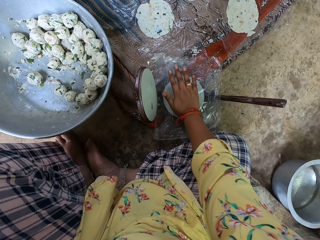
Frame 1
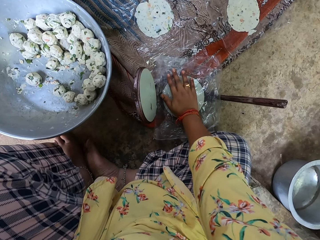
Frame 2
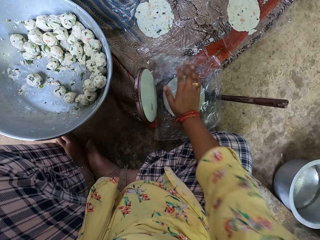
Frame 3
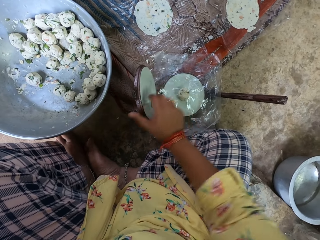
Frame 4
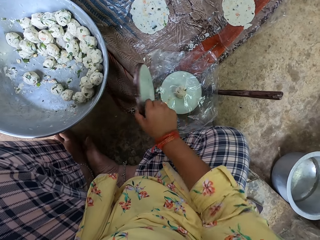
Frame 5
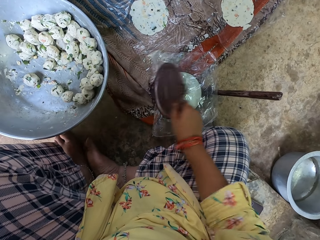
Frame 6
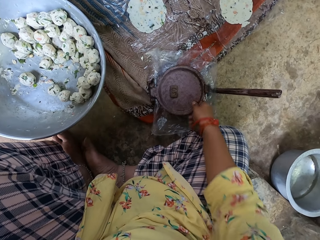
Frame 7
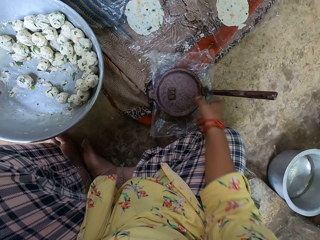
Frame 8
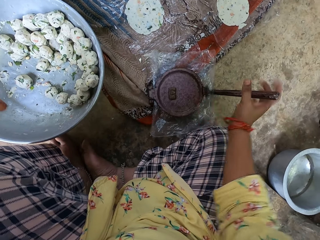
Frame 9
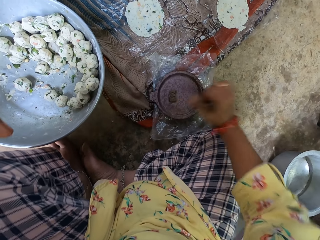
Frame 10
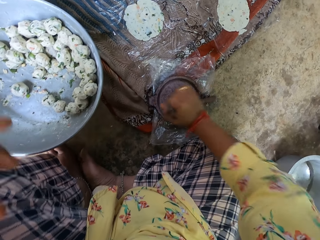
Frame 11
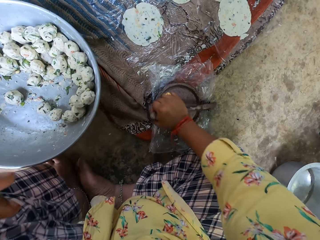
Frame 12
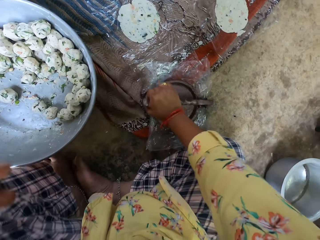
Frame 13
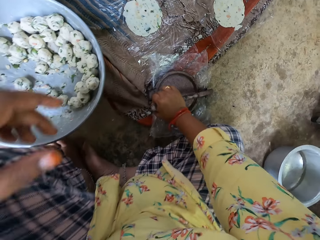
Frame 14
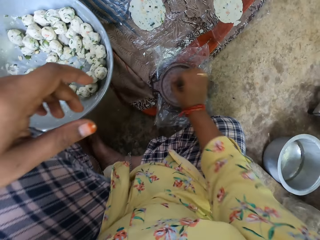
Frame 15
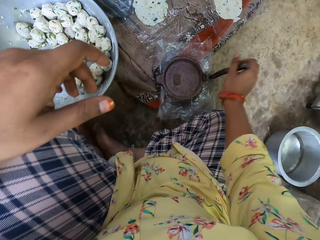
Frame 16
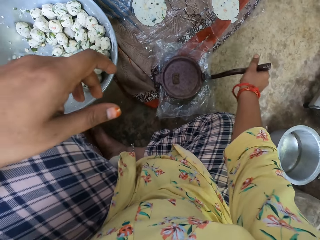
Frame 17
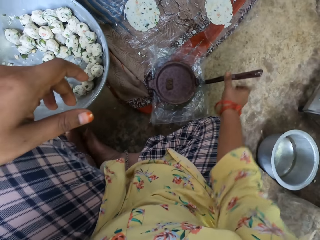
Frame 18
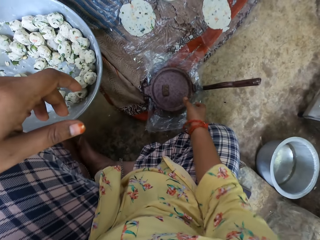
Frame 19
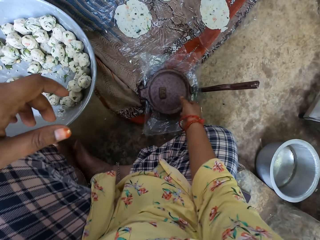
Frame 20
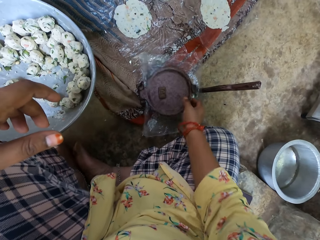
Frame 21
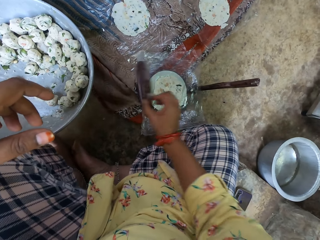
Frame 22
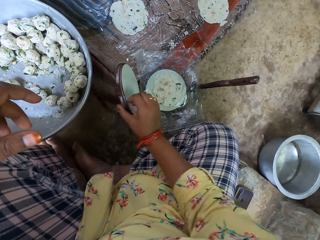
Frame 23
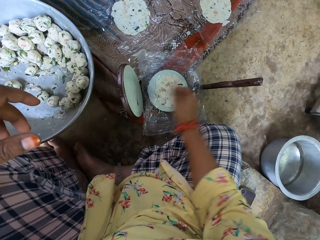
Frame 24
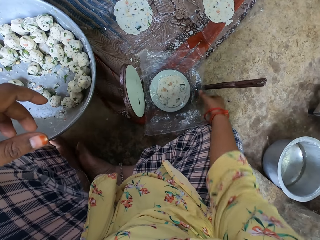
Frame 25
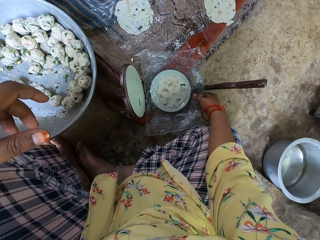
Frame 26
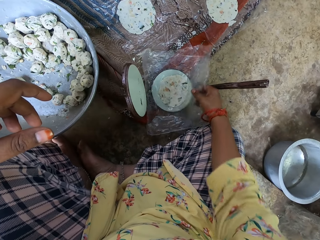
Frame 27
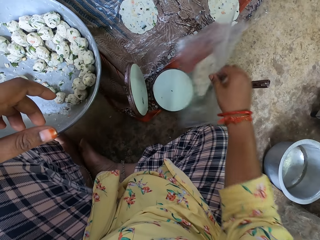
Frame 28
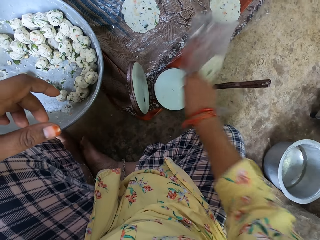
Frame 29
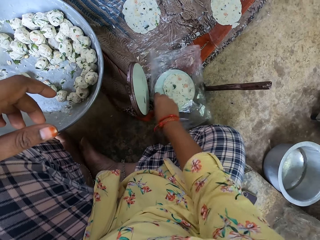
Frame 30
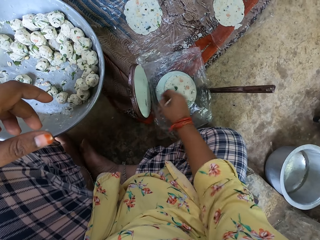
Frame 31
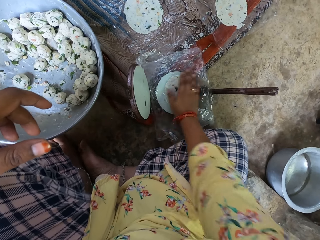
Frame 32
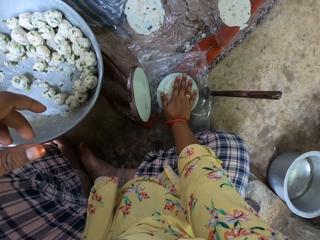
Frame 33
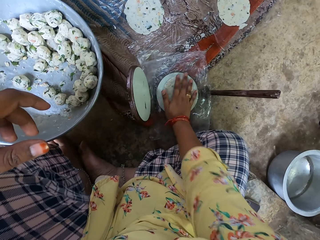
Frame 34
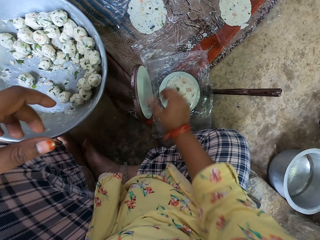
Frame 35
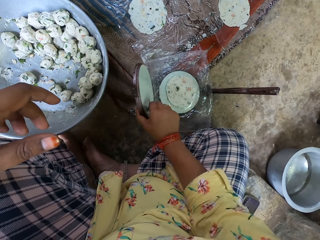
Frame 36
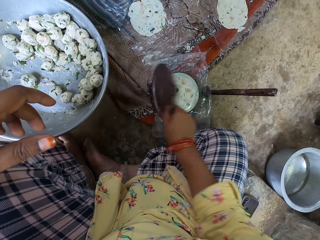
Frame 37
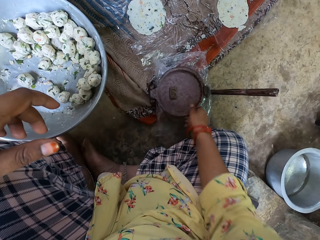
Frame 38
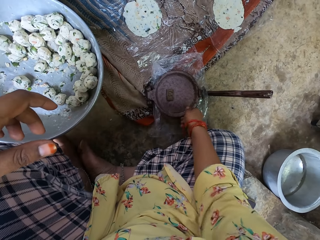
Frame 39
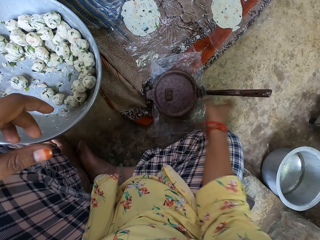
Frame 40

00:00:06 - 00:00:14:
The camera wearer presses the dough with her hands. She covers the dough in a round double pan grill. She closes the pot with her right hand. She presses down a handle of the pot with her right hand. She kneads the dough. She opens the pot with her right hand. She uncovers the dough in the round double pan grill. She flips the dough in the nylon with her right hand. She covers the dough with a polythene paper. She presses the dough with her hand.

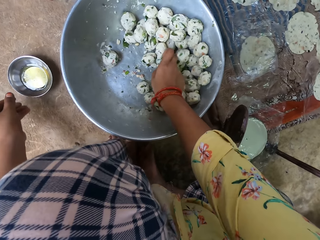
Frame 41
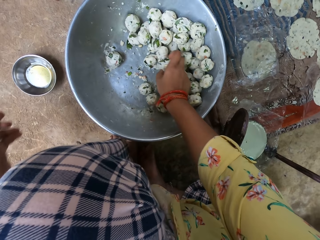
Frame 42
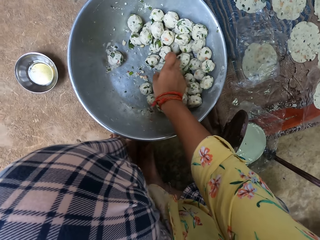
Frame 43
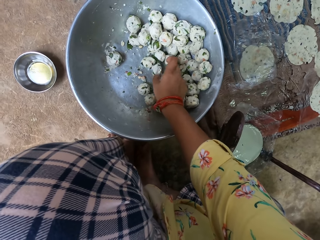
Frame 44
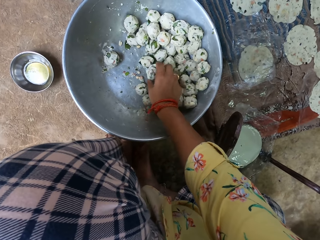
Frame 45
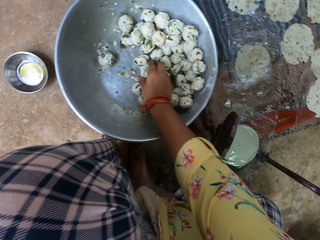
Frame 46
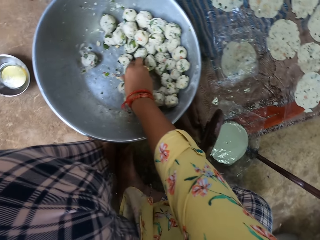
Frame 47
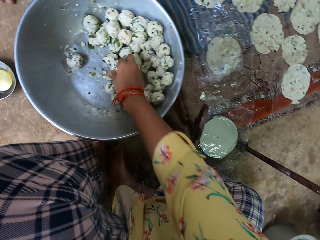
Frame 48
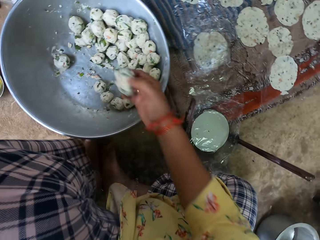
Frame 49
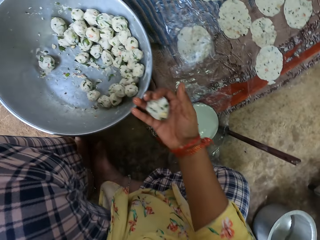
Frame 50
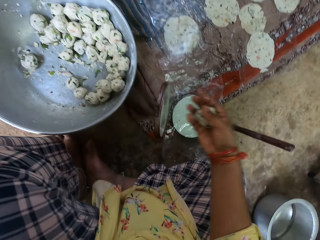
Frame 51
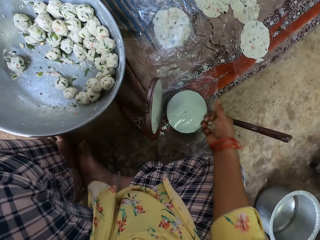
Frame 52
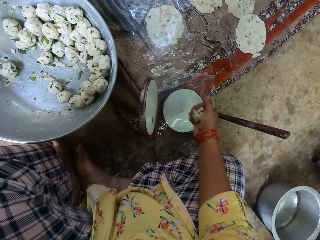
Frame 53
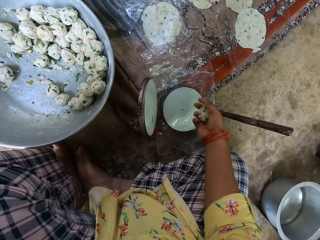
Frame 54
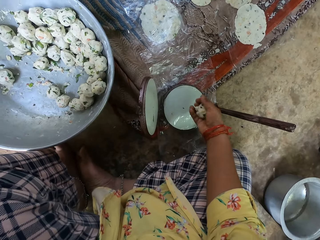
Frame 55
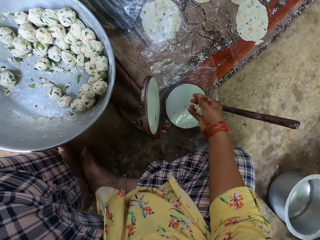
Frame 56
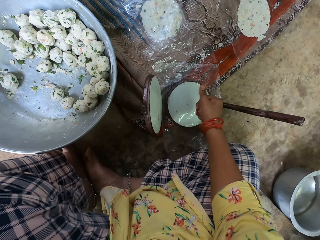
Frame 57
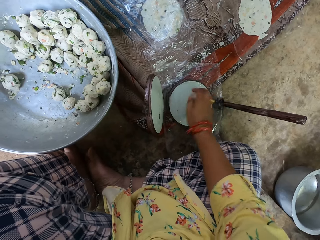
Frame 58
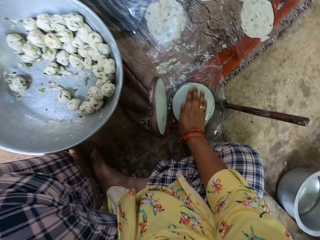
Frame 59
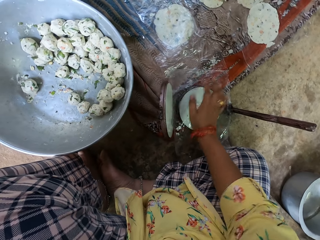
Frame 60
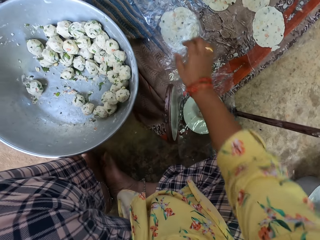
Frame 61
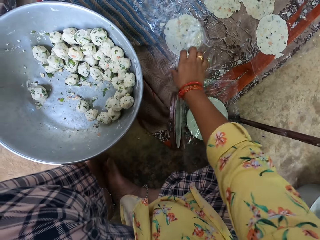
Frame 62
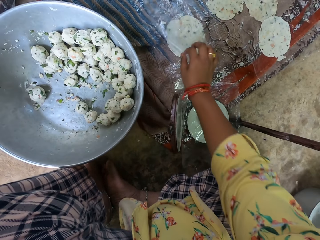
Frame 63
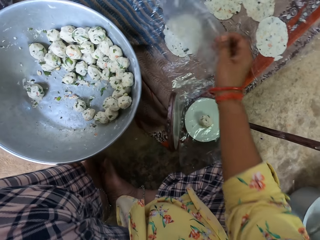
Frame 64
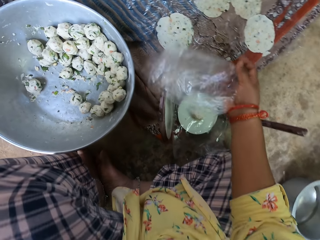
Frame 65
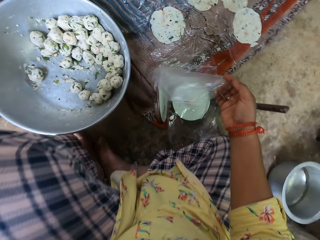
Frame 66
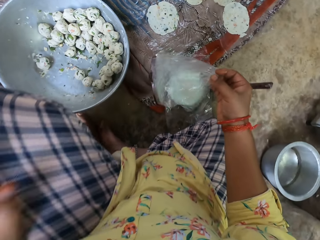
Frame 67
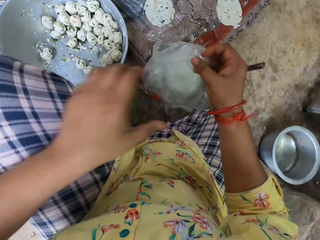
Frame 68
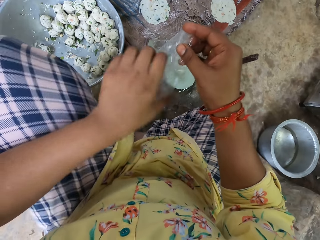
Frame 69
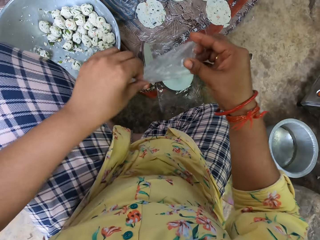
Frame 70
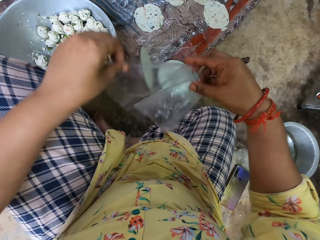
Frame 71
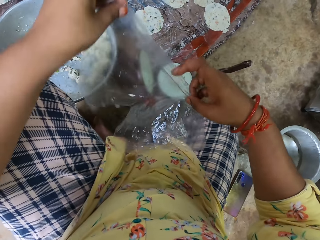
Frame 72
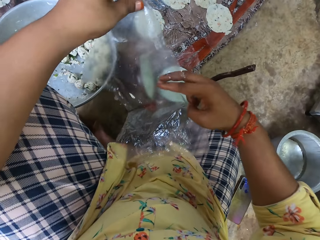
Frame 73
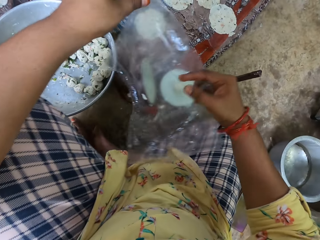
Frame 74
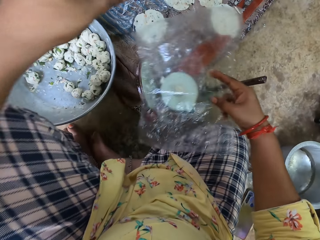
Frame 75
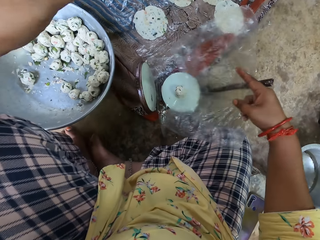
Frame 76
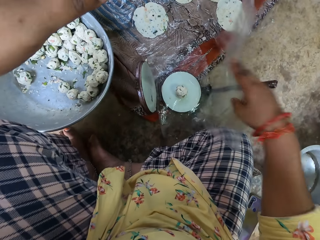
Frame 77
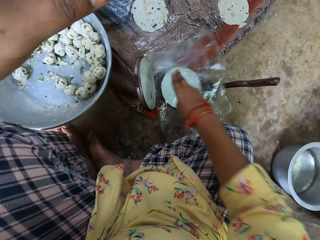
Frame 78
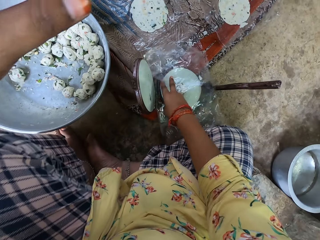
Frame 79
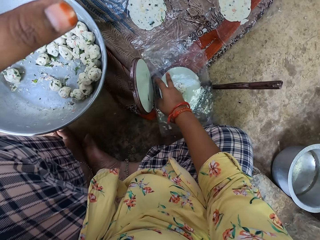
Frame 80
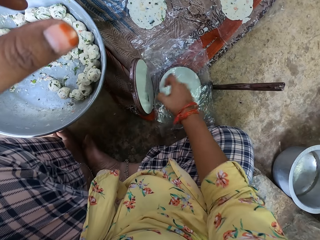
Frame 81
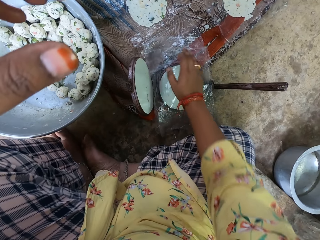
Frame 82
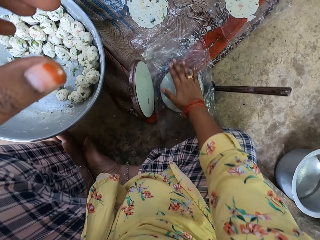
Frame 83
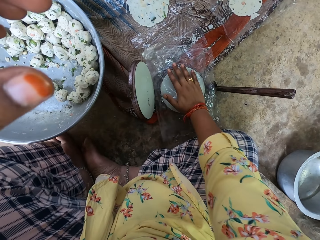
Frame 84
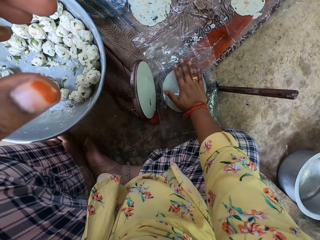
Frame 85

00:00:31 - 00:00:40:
The camera wearer drops the cup of oil on the floor with her left hand. She picks another dough from the bowl with her right hand. She presses the dough. She places the second dough on the second nylon in the pot with her right hand. She touches the dough with her fingers. She picks another nylon or polythene paper from the mat with her right hand. She stretches the polythene paper. She covers the dough. She places the third nylon on the second dough with her right hand.

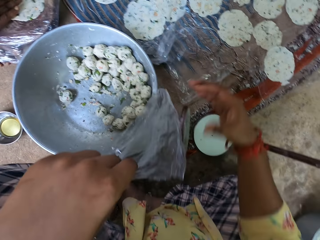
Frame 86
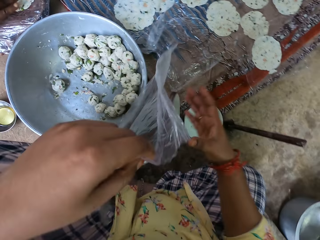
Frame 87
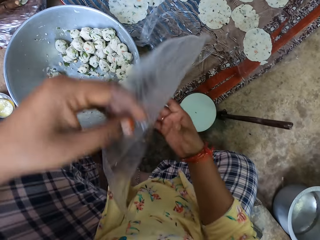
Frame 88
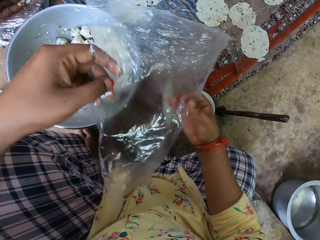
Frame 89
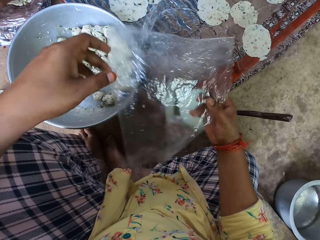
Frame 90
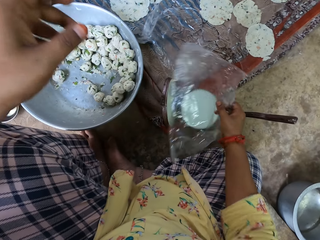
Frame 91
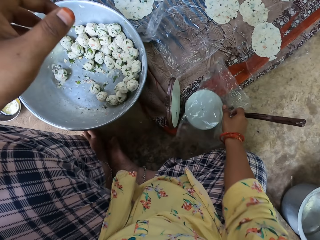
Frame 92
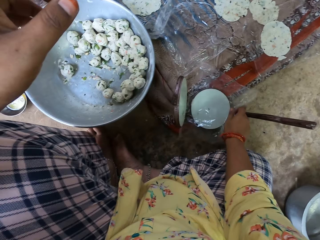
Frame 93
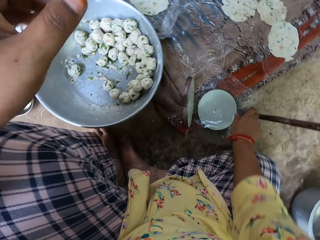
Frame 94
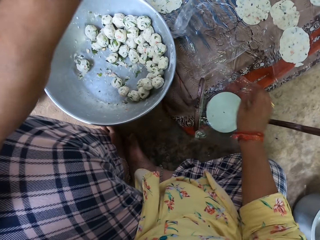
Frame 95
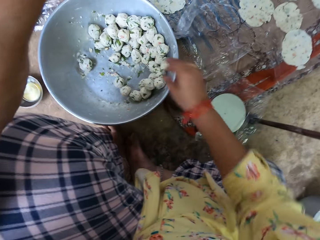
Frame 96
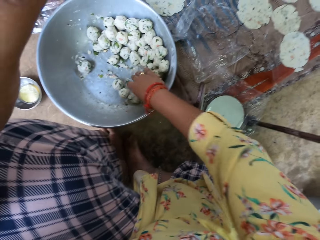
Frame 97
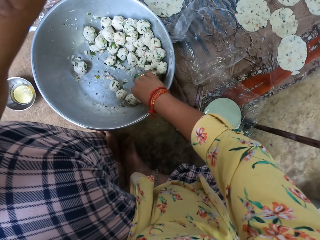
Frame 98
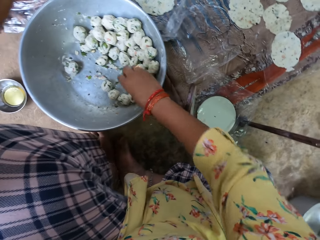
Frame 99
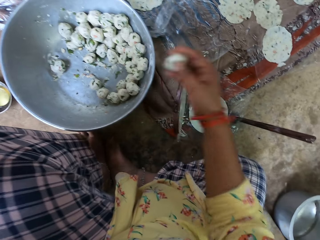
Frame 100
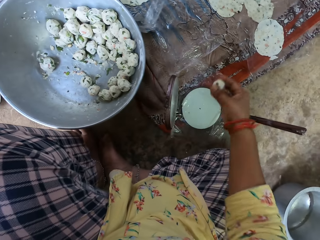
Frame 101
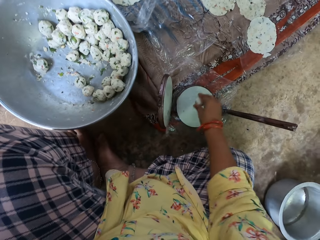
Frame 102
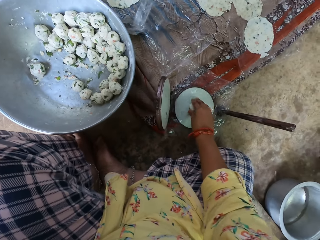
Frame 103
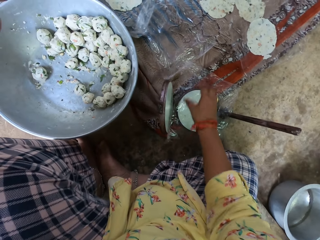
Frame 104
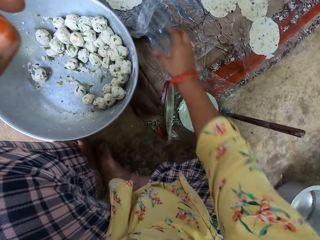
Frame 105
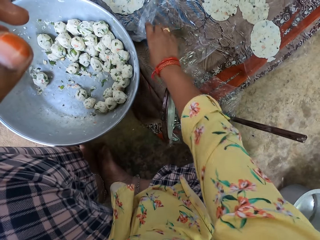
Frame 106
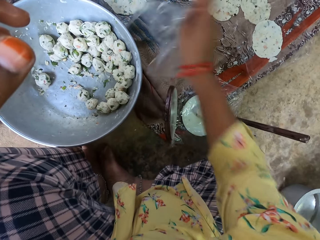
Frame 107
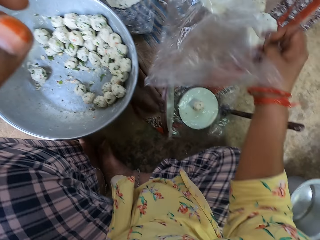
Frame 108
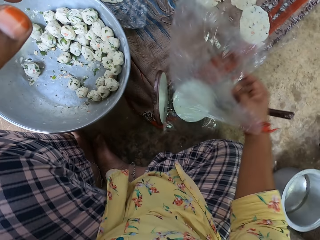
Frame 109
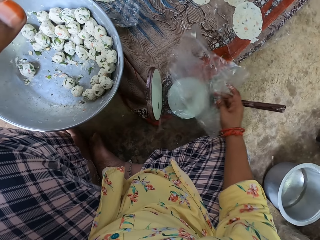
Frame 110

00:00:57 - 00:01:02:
The camera wearer drops a roti in a roti mat. She holds a polythene paper with her right hand. She drops the third nylon on the pot with her right hand. She picks another dough from the bowl with her right hand. She places the third dough in the pot with her right hand. She picks another nylon from the mat with her right hand.
